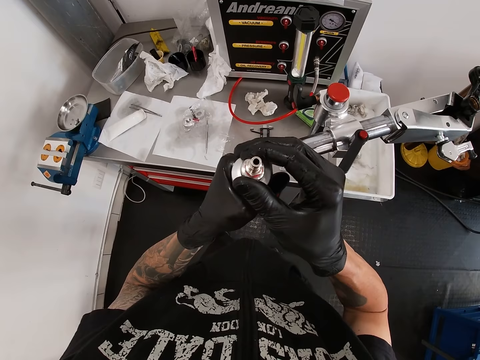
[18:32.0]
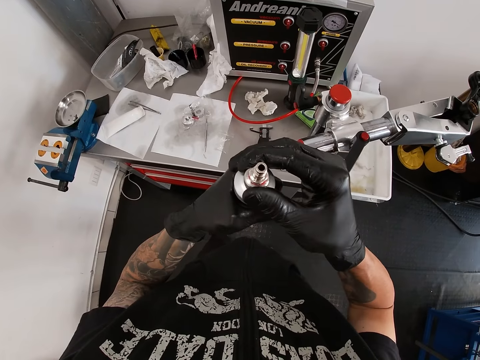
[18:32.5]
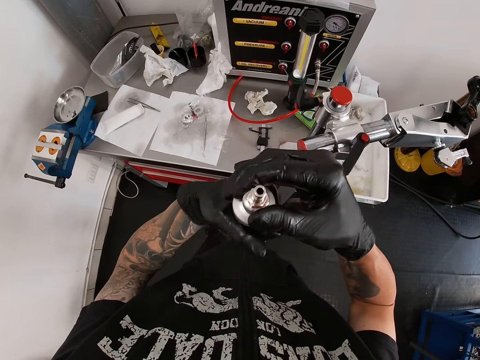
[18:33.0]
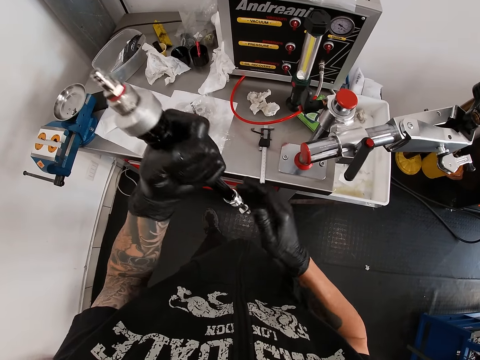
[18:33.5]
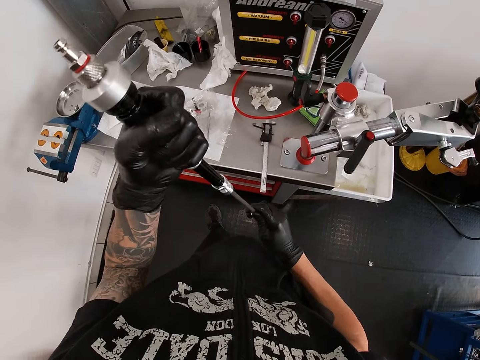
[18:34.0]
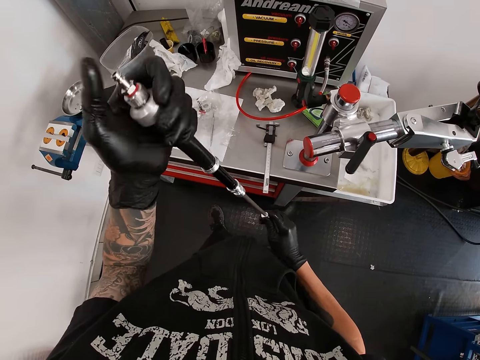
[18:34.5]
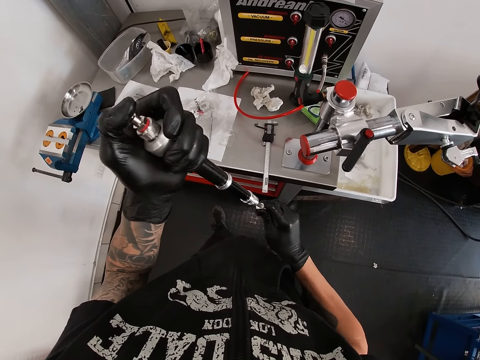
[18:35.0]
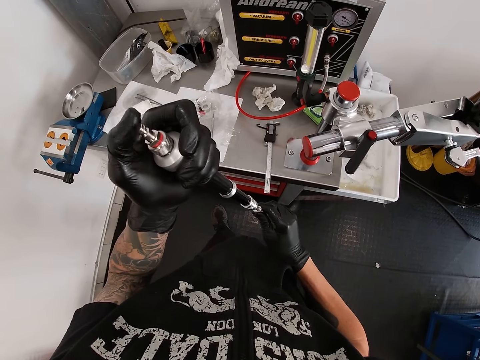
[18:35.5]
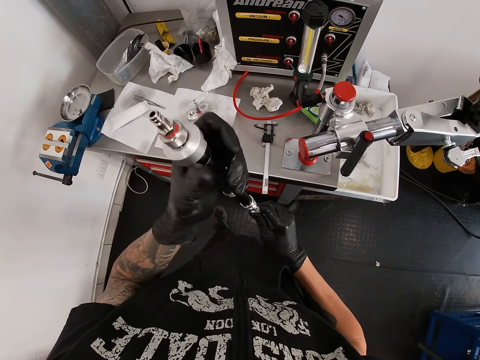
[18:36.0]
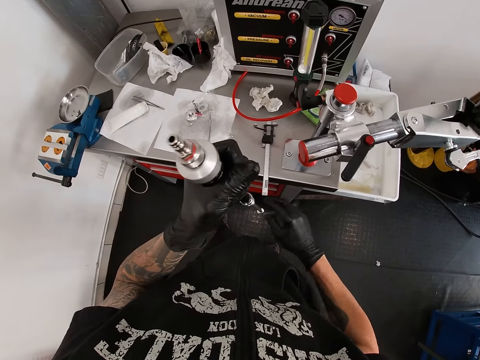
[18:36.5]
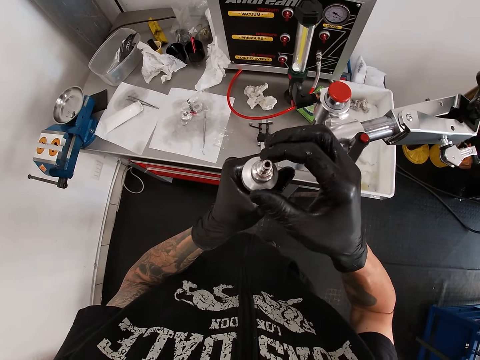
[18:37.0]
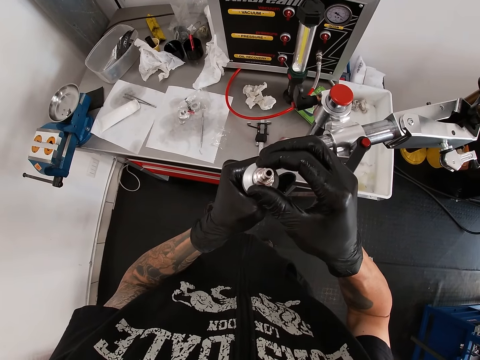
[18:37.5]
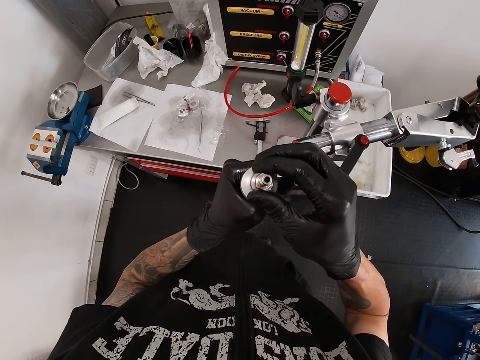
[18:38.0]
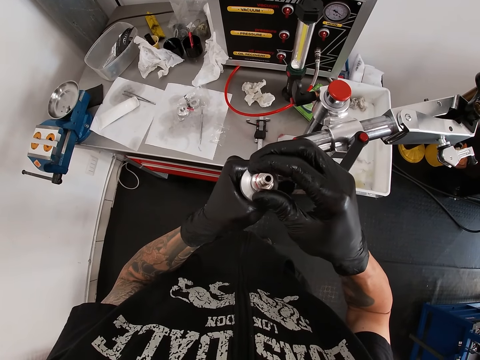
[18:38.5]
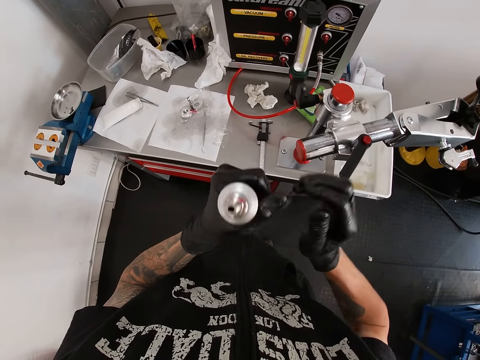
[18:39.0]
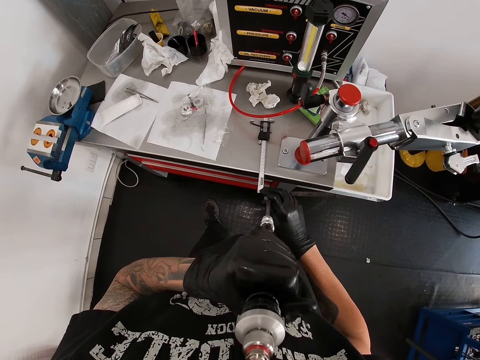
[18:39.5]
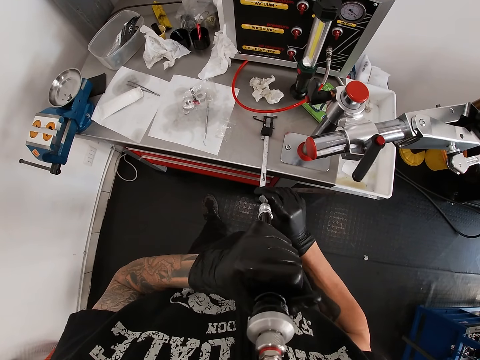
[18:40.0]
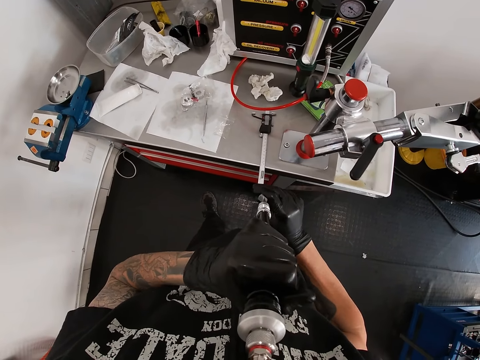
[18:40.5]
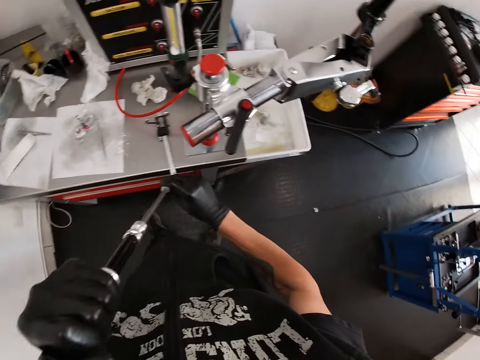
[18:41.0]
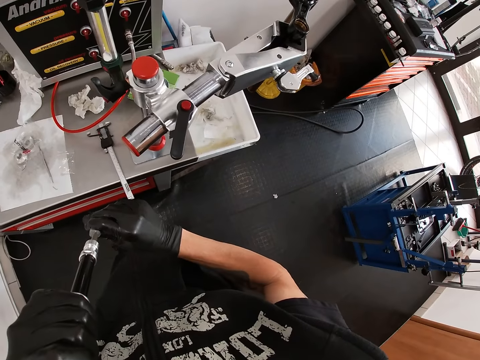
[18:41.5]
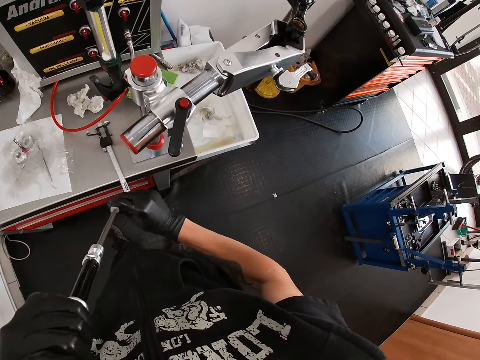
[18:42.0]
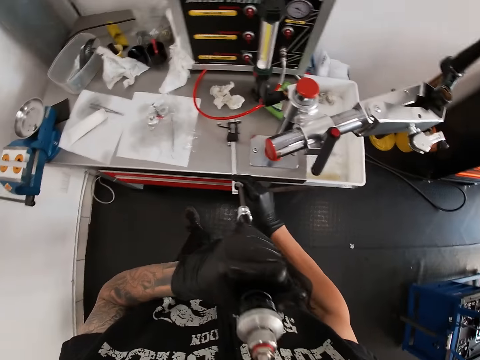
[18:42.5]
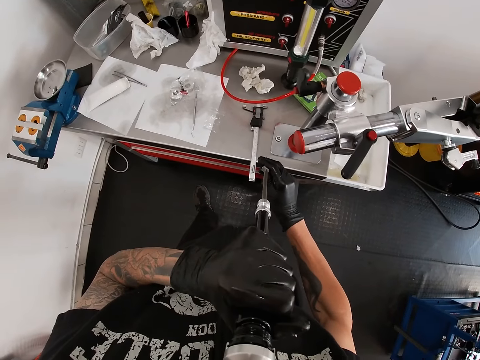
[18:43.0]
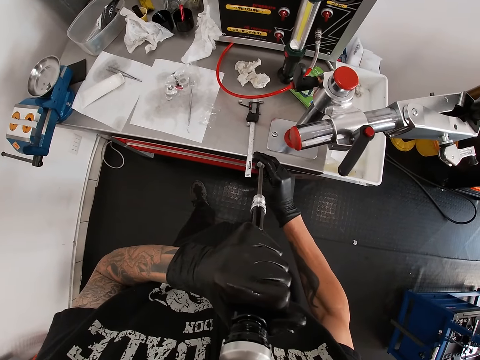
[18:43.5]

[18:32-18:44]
The camera wearer loosens the bolt on the Fox Float with his right hand. He adjusts something. He pumps the Fox Float with his right hand. He adjusts something. He loosens the bolt on the Fox Float with his right hand. He pumps the Fox Float with his right hand. He puts something in his mouth.

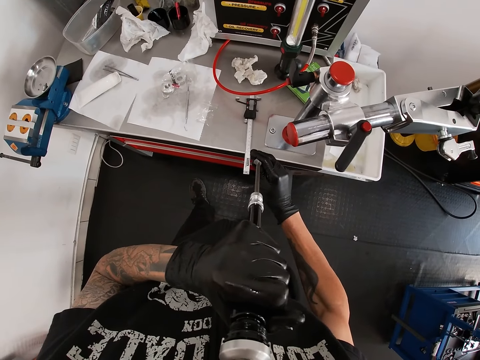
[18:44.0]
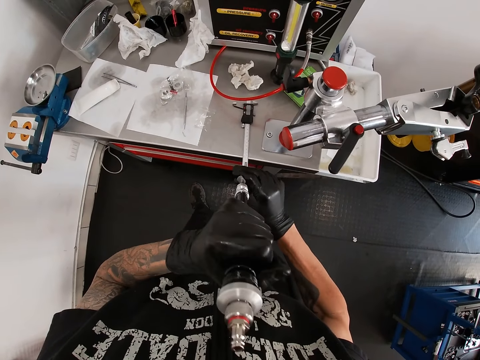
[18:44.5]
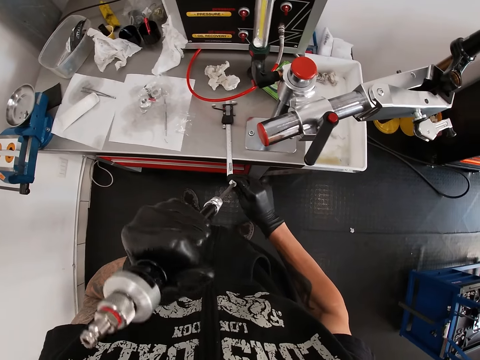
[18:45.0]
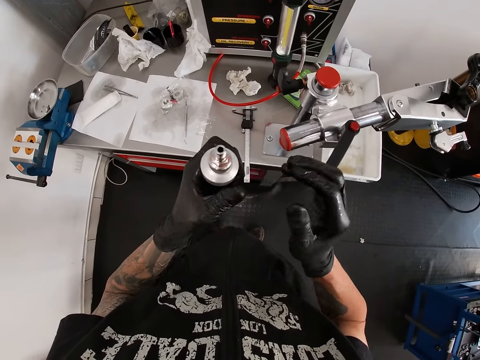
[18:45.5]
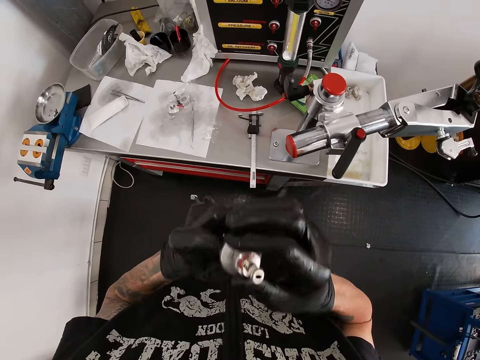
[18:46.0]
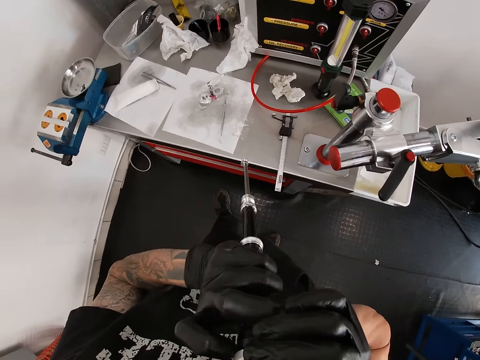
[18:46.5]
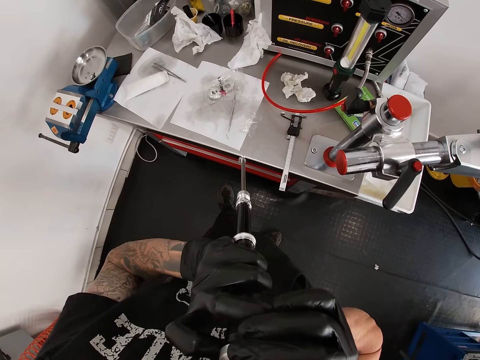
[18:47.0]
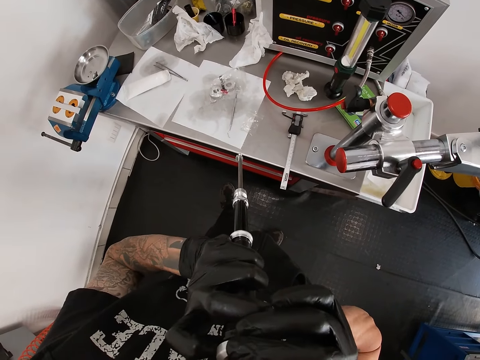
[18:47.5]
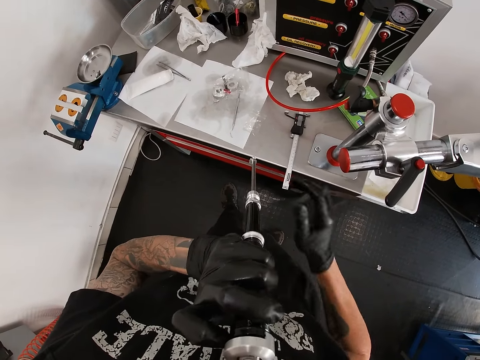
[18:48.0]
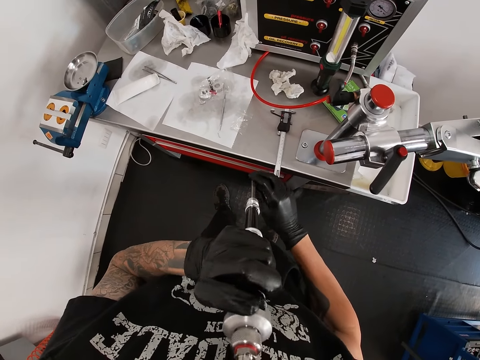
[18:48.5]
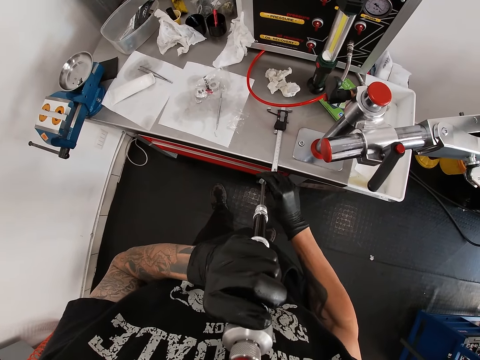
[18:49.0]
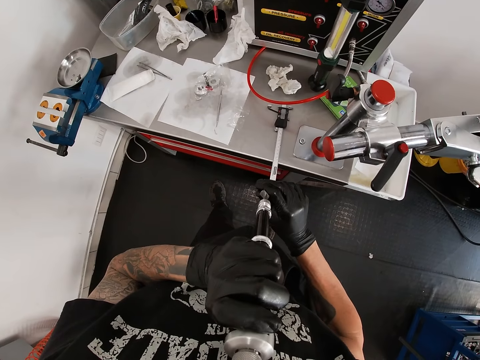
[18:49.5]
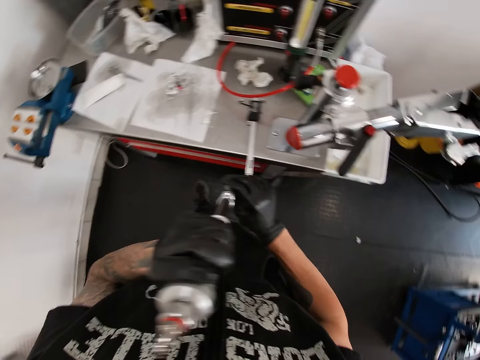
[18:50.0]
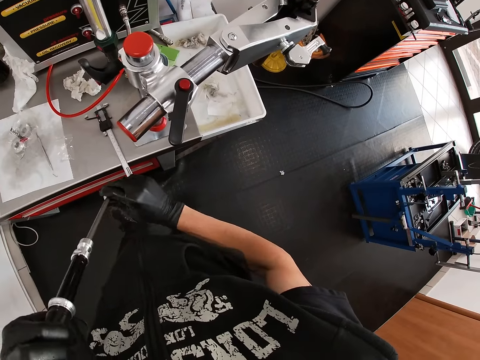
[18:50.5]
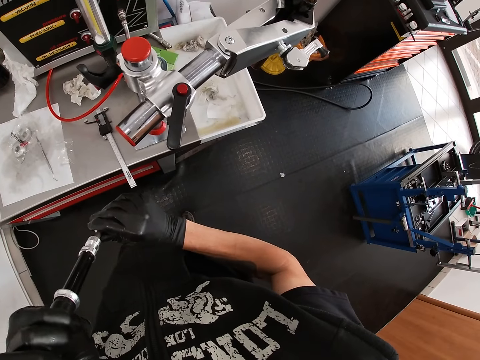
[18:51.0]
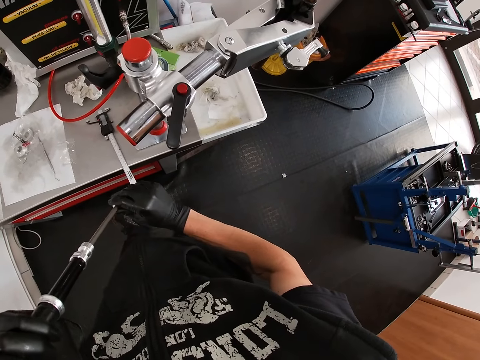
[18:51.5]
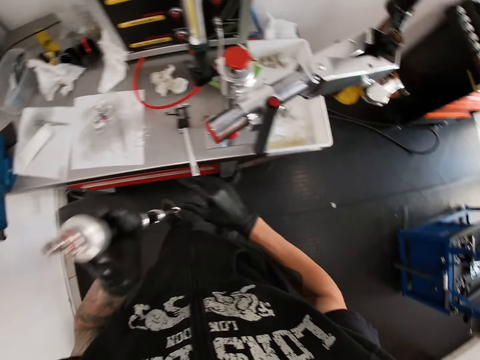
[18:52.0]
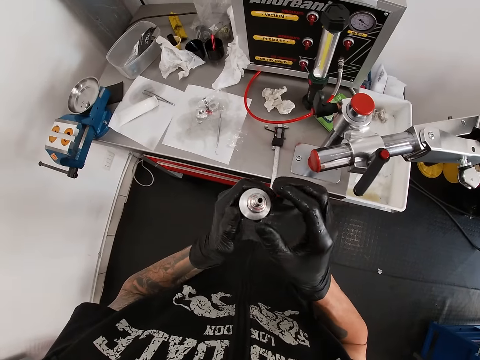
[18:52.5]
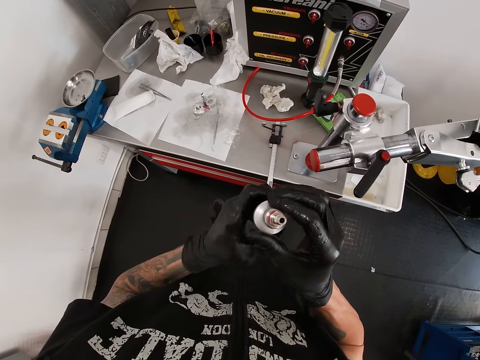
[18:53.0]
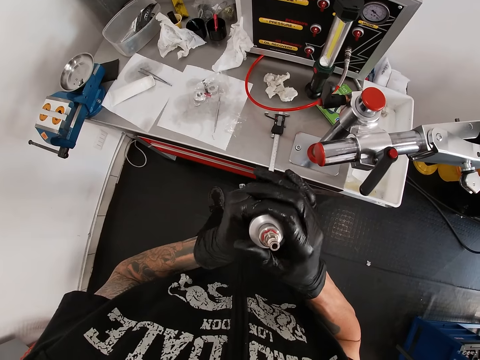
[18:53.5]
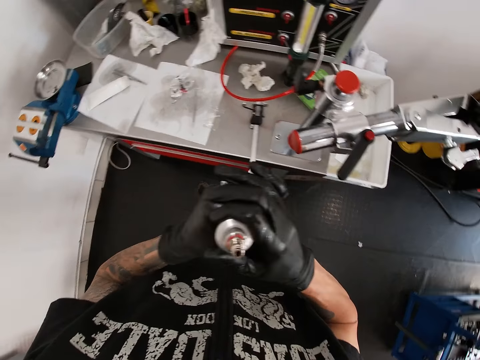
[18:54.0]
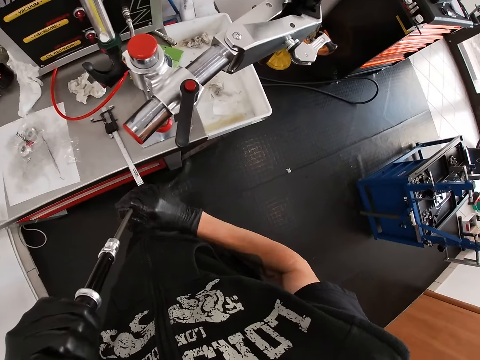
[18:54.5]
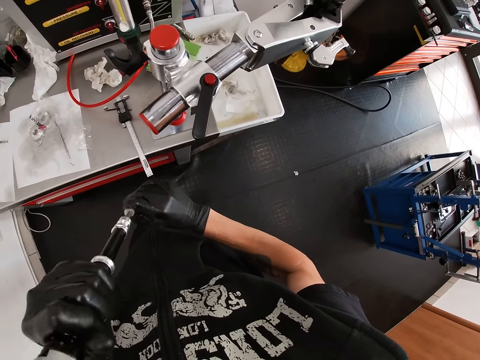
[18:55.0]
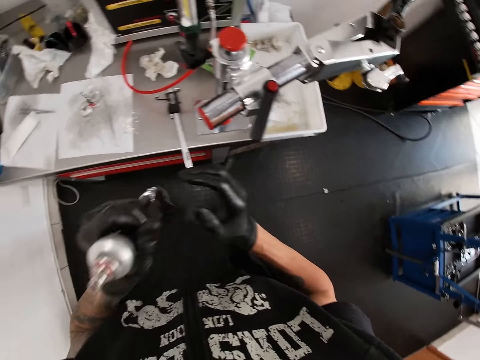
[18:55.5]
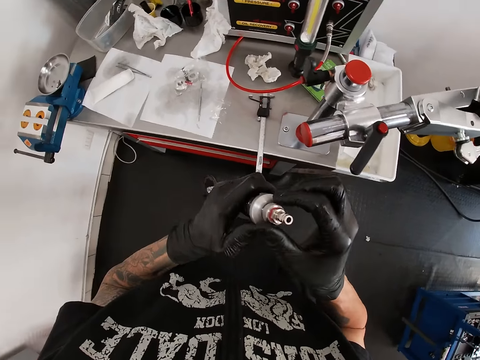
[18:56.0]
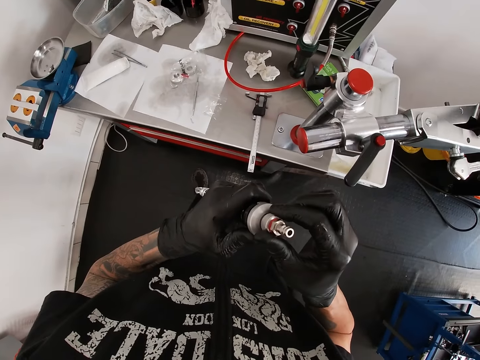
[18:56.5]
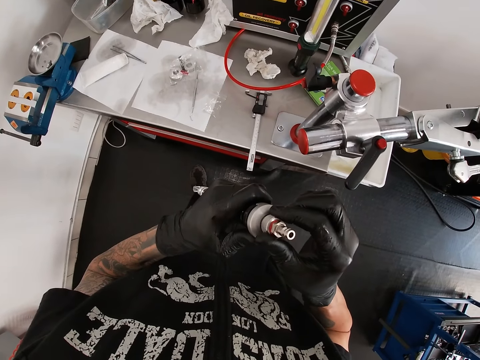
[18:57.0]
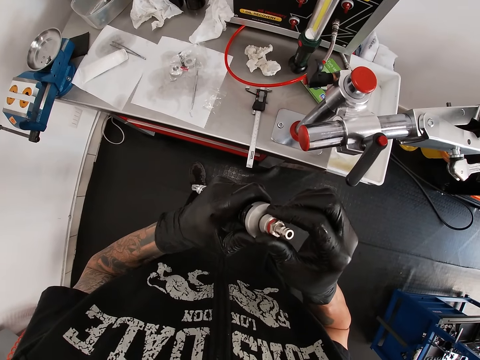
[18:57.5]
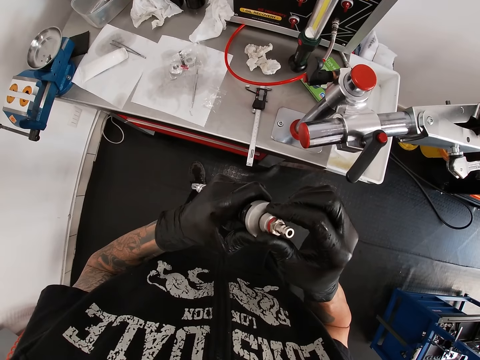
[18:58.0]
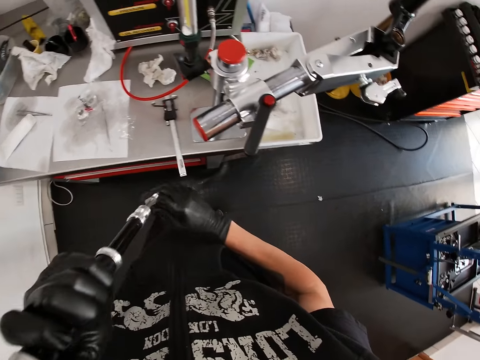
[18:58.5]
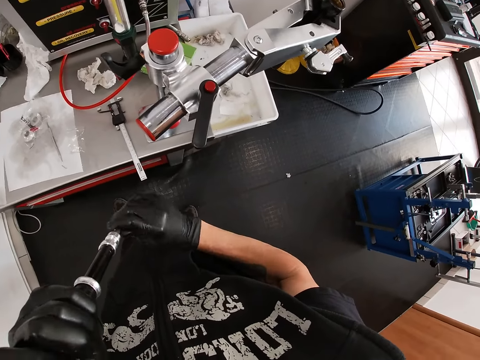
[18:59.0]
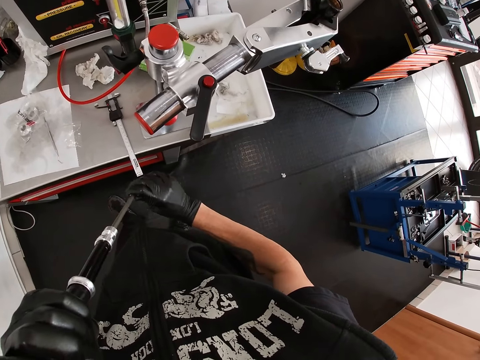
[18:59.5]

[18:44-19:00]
The camera wearer adjusts something. He bites the Fox Float. He puts something in his mouth. He pumps the Fox Float with his right hand. He adjusts something. He adjusts something again. He loosens the bolt on the Fox Float with his right hand. He adjusts something.
